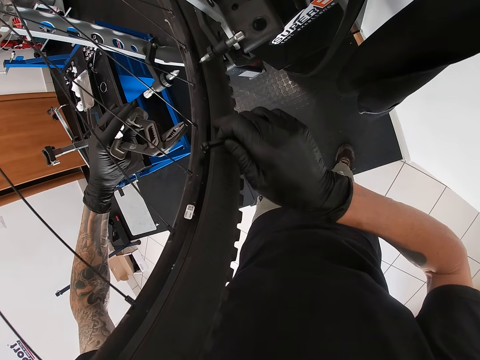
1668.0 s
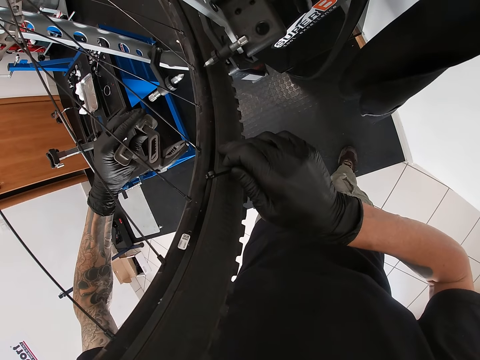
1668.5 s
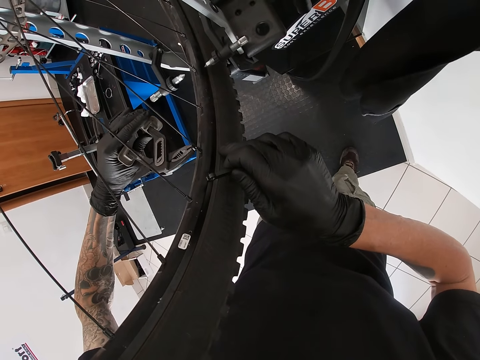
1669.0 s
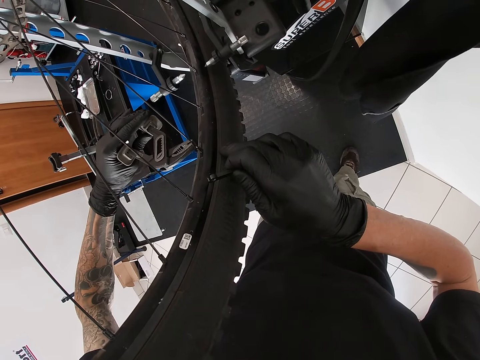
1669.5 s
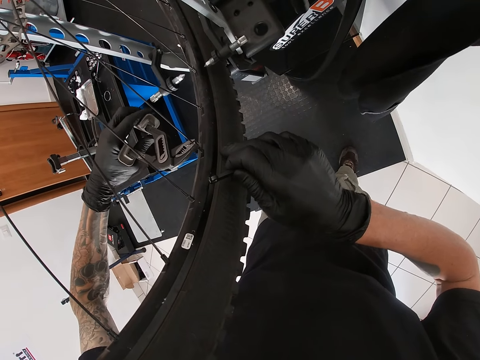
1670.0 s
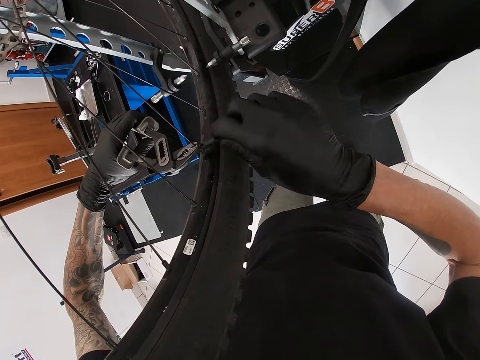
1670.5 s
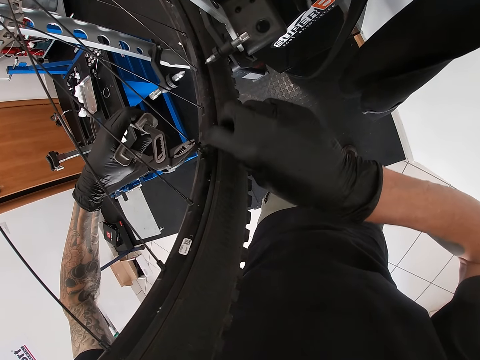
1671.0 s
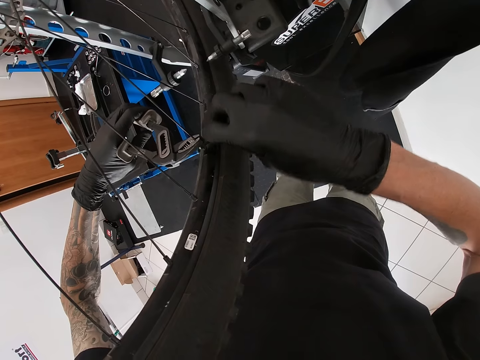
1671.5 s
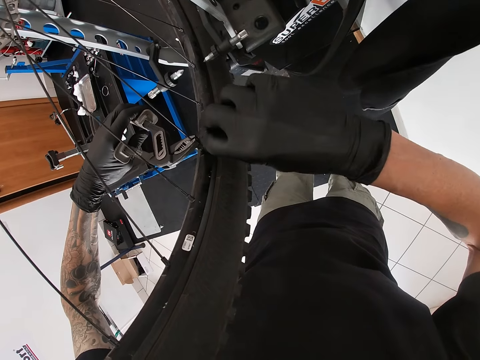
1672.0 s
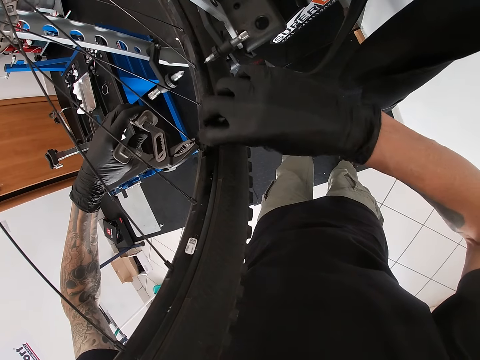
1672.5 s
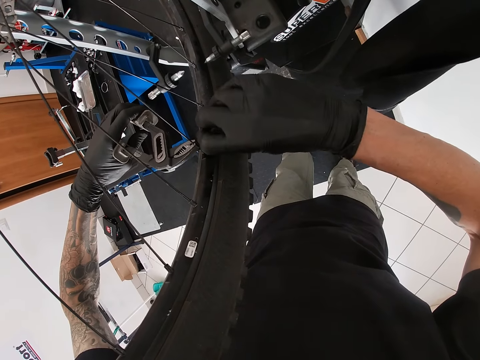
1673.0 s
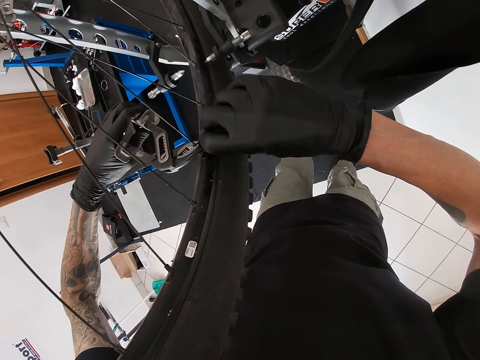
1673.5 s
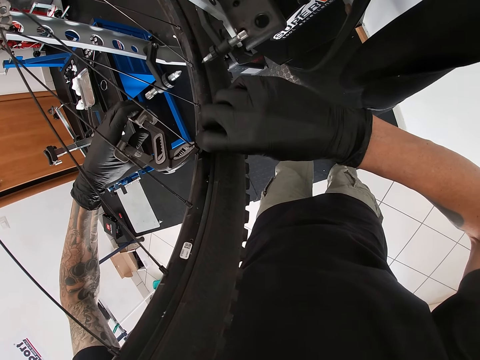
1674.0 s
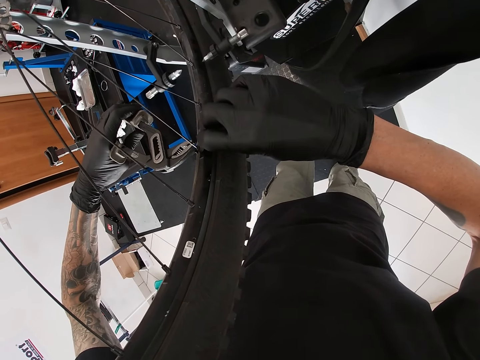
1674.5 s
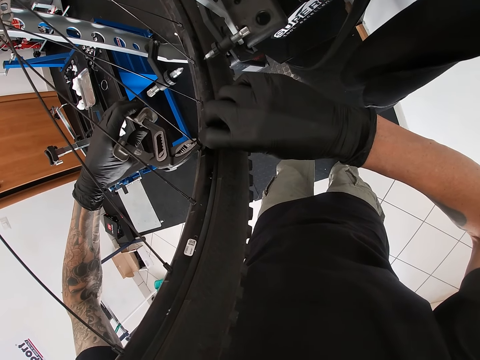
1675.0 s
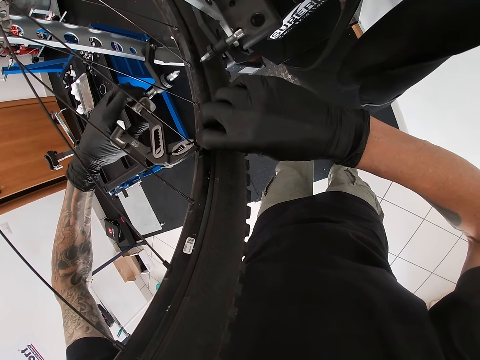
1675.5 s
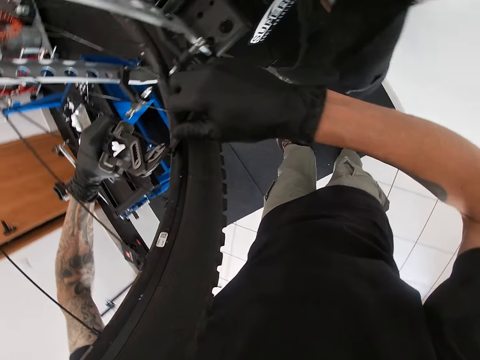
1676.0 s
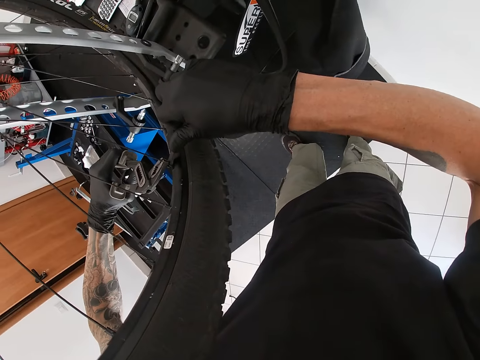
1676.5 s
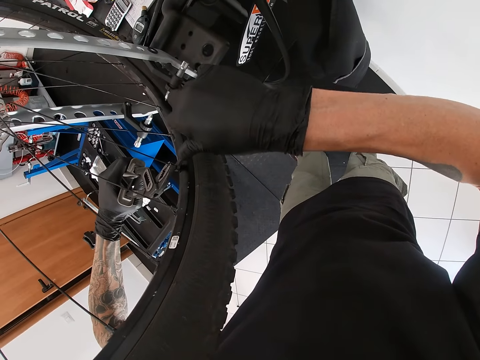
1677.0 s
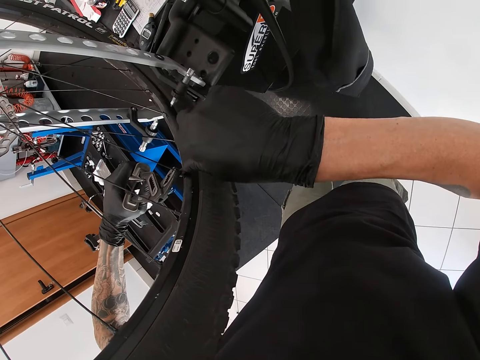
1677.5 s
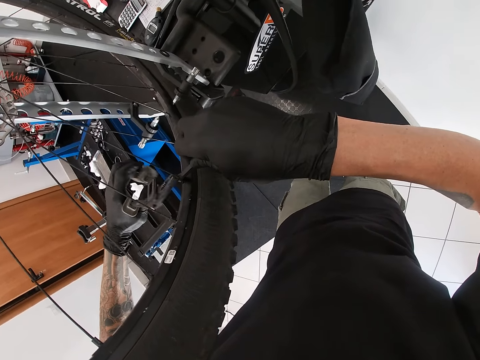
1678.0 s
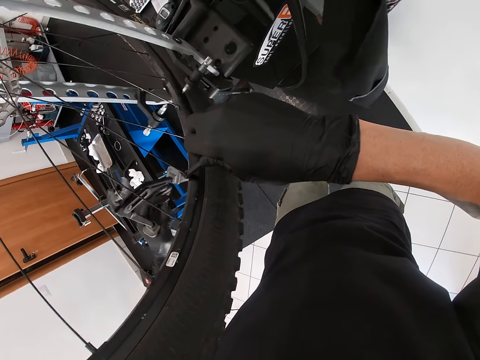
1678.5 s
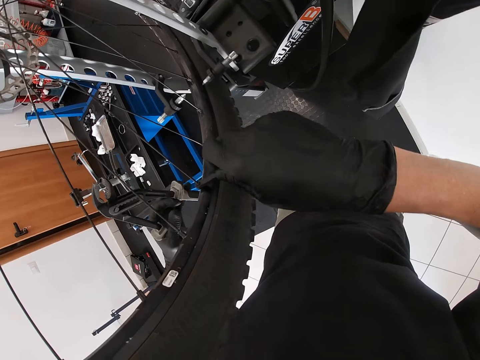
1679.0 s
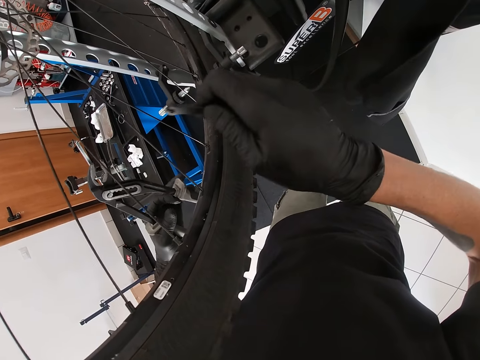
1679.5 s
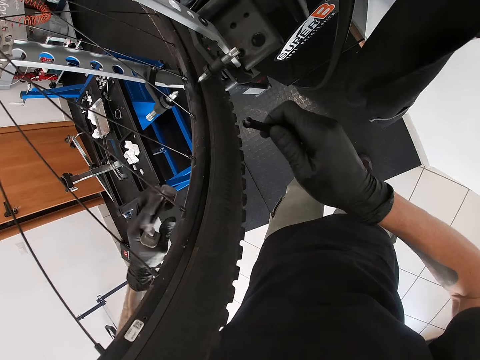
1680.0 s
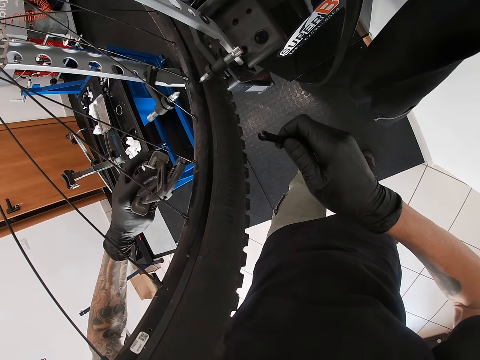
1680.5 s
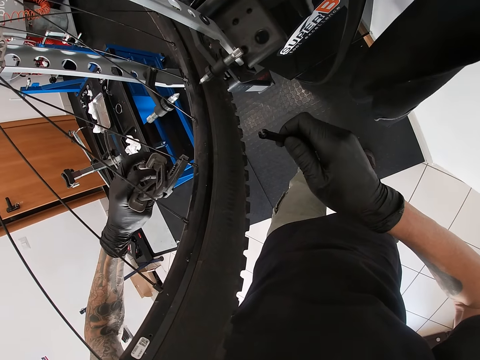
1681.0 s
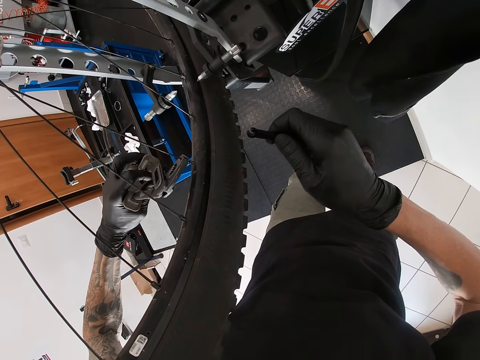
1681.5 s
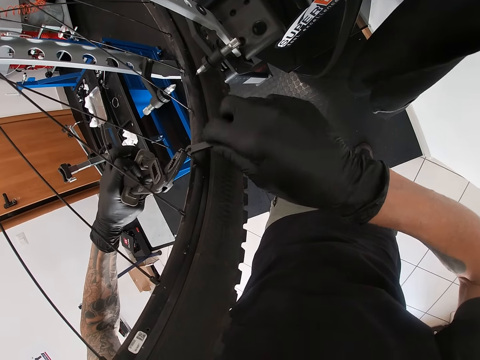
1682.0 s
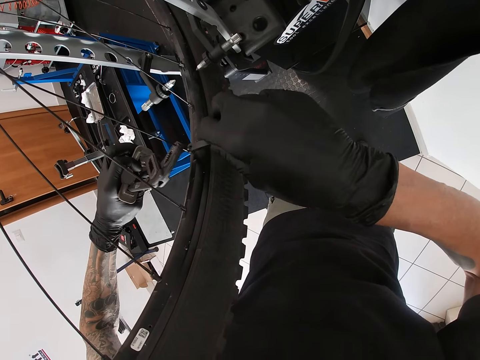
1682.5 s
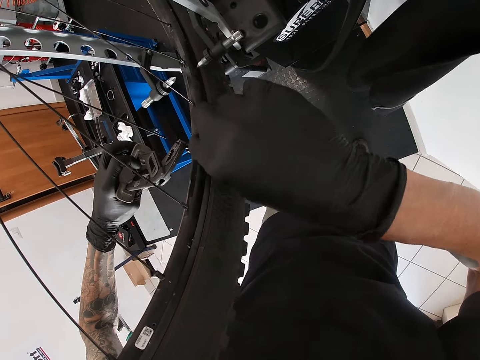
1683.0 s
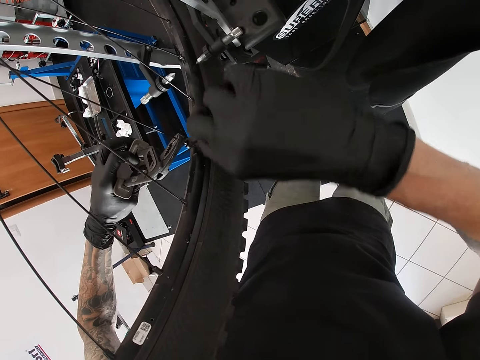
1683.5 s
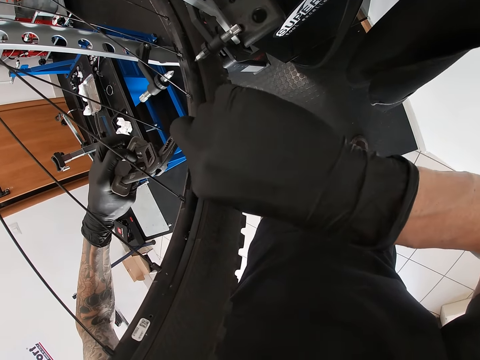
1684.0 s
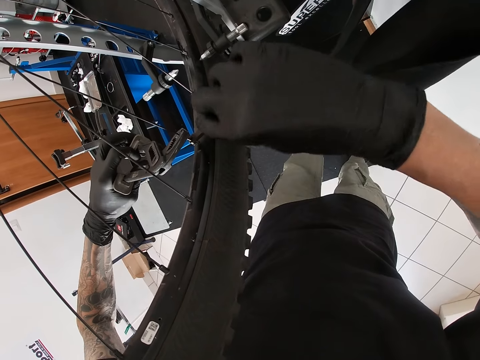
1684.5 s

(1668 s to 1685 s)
The camera wearer holds down a spoke with the pair of pliers in his left hand. He tightens the spoke nipple with the spoke wrench in his right hand. He holds down a spoke with the pair of pliers in his left hand. He tightens the spoke nipple with the spoke wrench in his right hand.

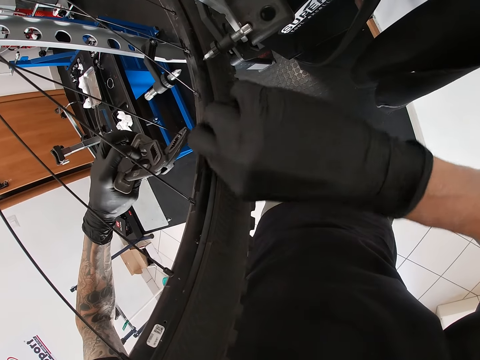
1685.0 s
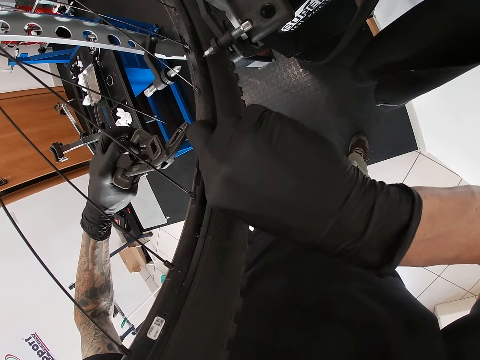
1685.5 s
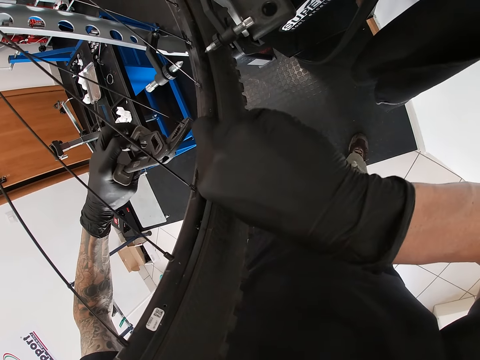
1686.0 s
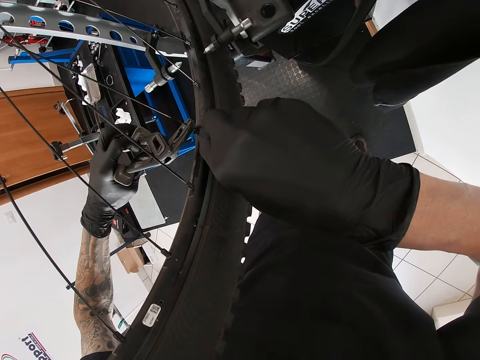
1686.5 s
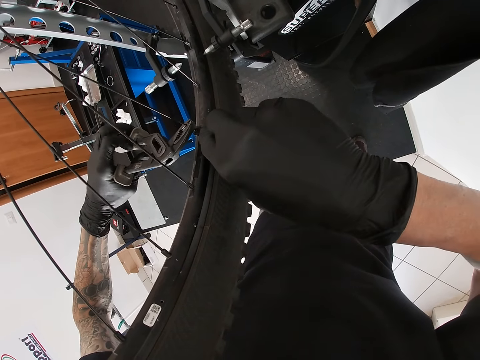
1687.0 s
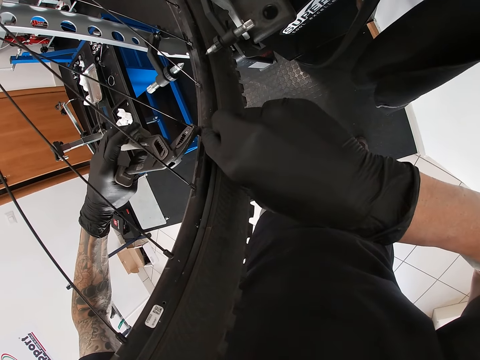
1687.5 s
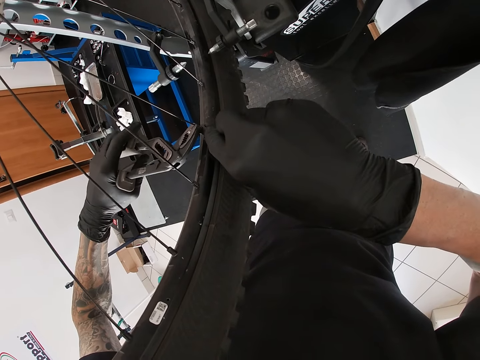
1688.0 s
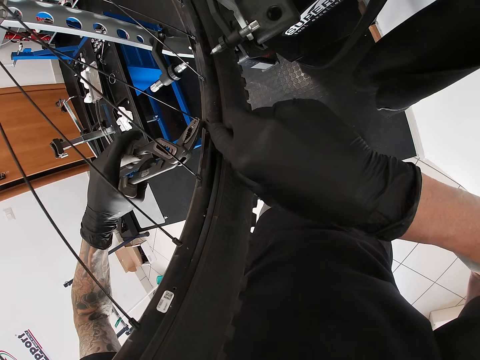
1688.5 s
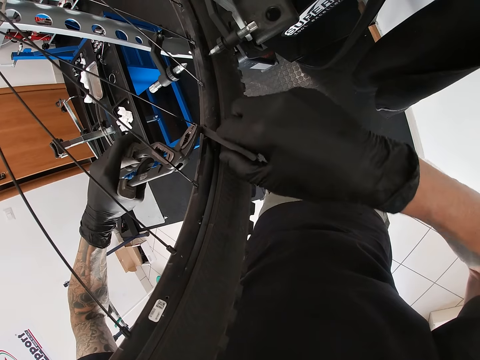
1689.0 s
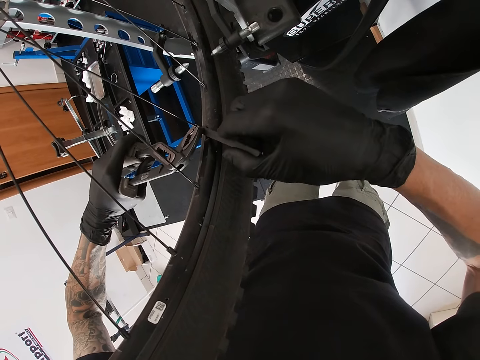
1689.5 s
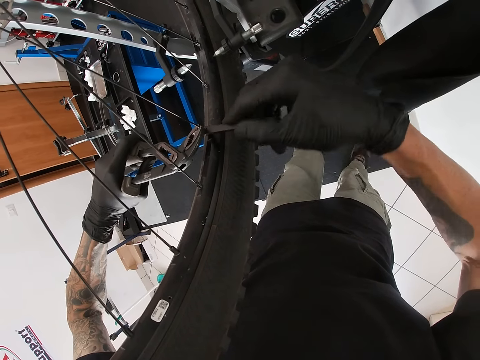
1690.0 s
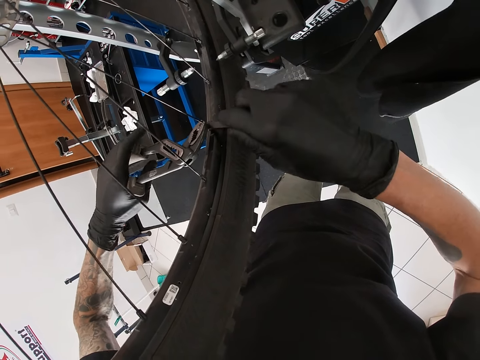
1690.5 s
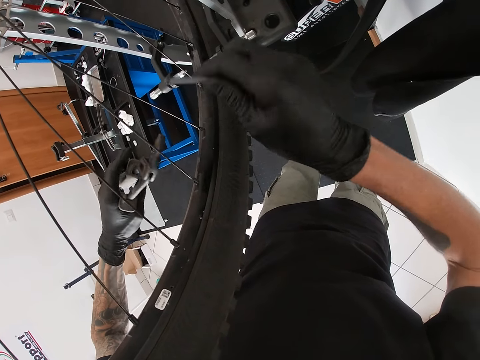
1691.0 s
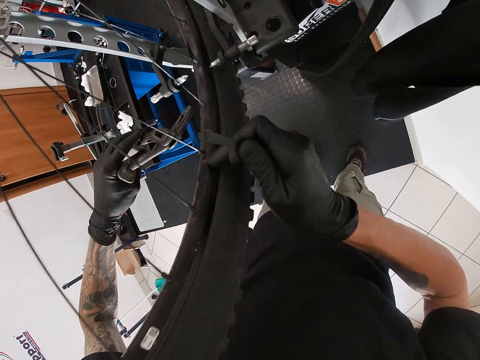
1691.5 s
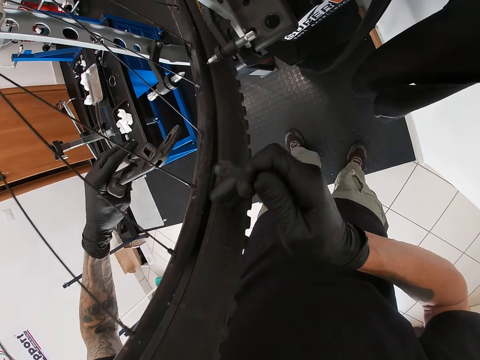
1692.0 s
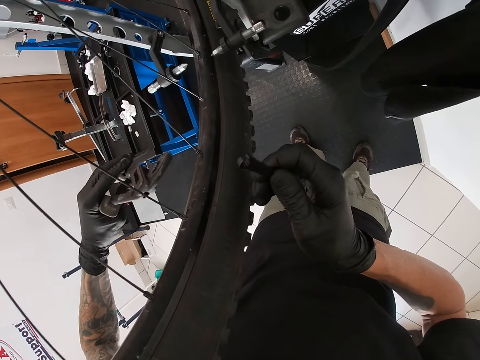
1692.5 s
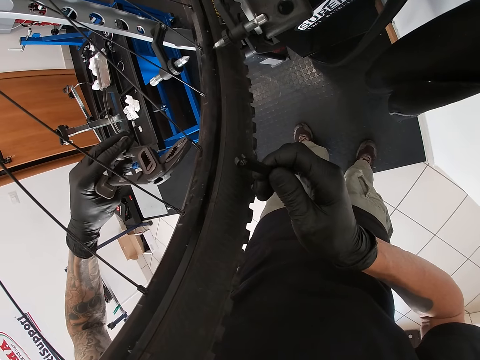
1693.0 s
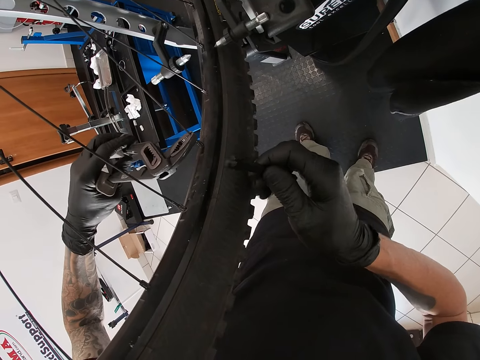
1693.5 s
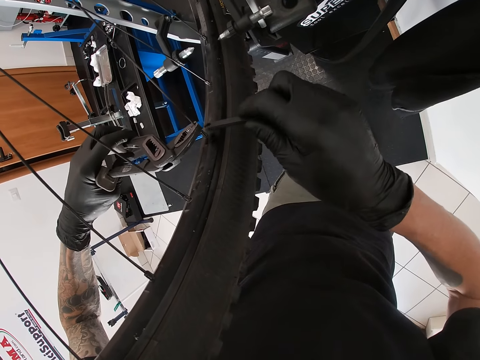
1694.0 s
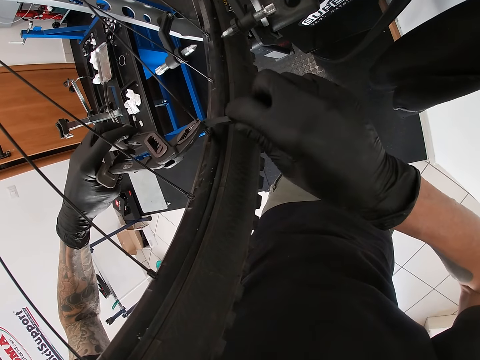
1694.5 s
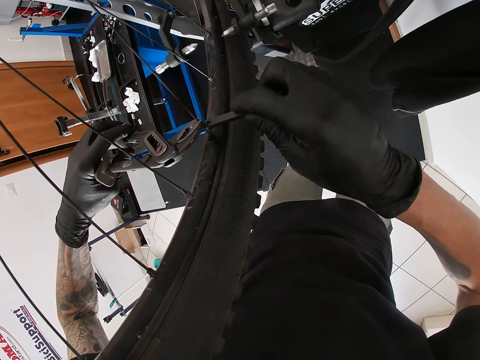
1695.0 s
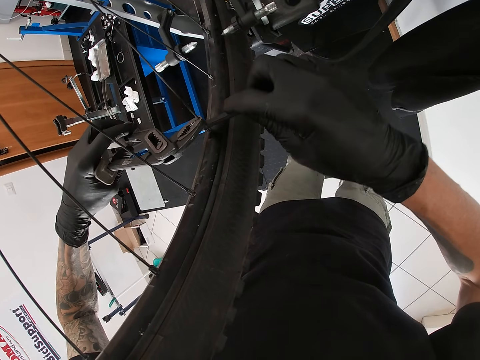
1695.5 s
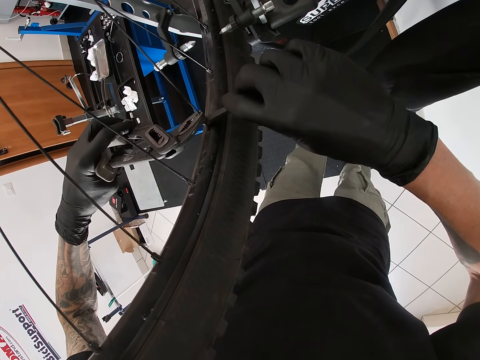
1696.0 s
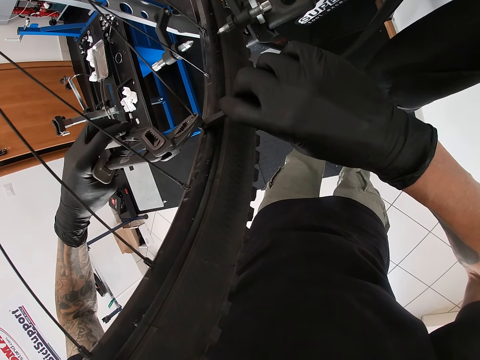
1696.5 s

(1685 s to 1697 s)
The camera wearer tightens the nut. He holds down a spoke with the pair of pliers in his left hand. He tightens the spoke nipple with the spoke wrench in his right hand.
